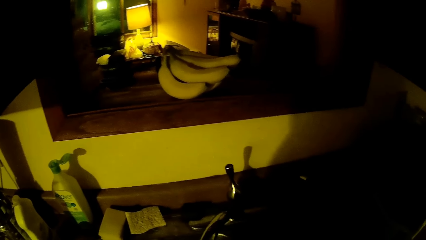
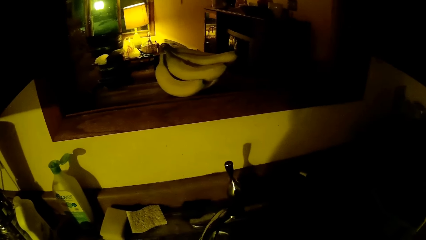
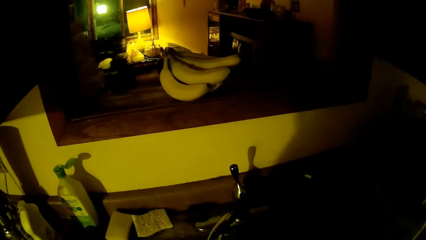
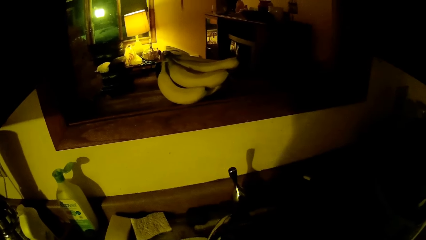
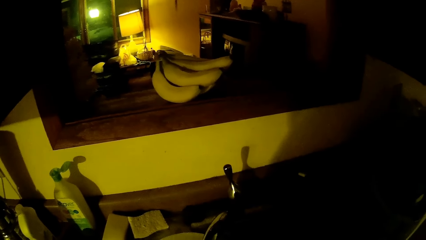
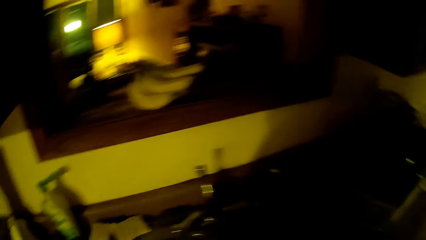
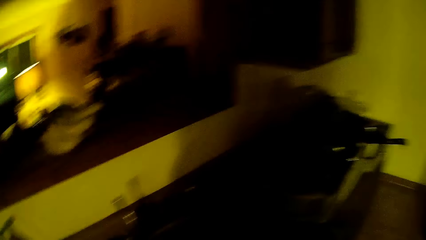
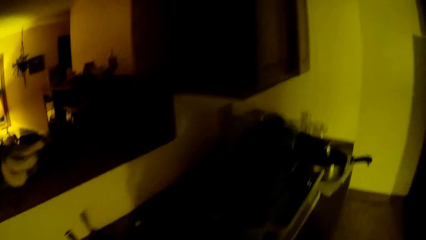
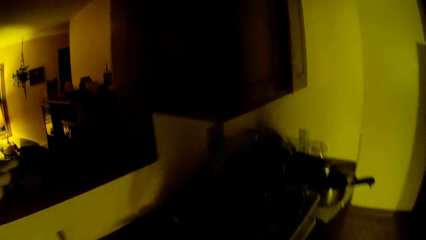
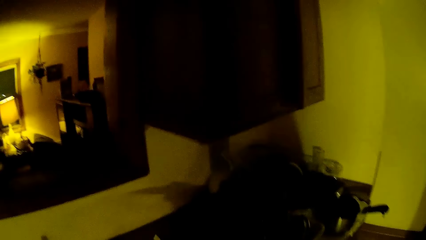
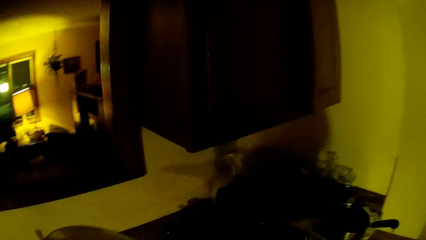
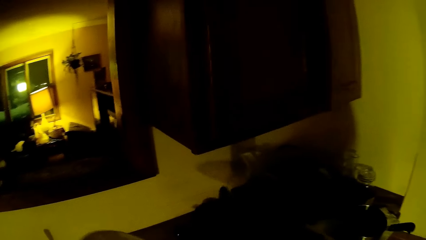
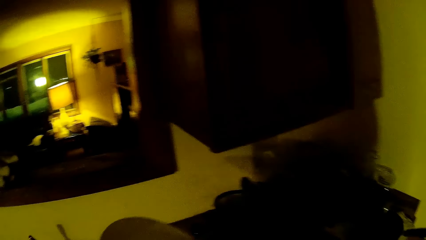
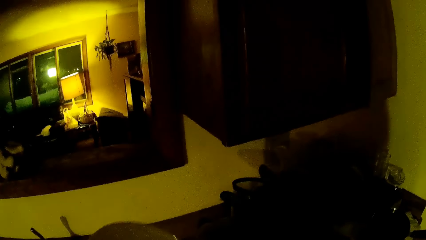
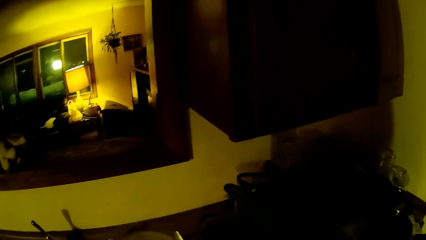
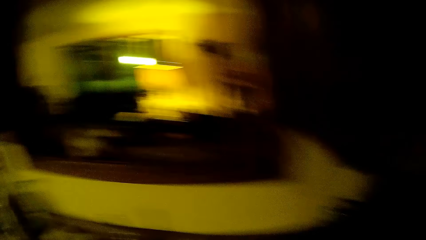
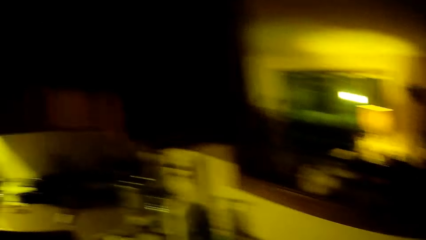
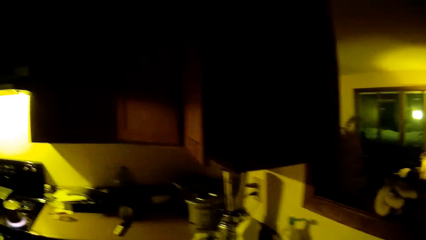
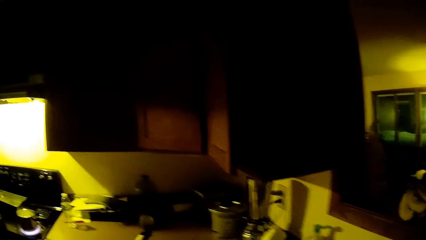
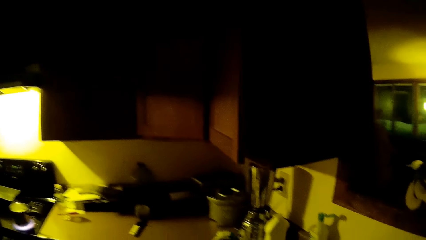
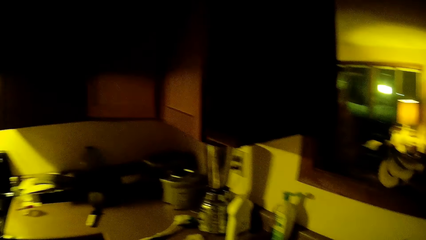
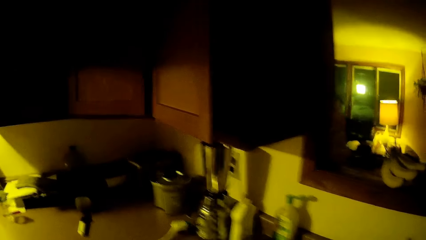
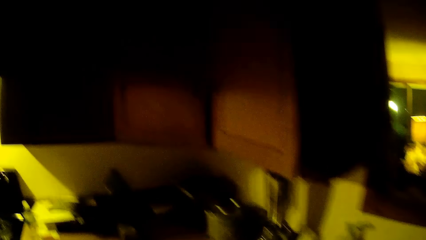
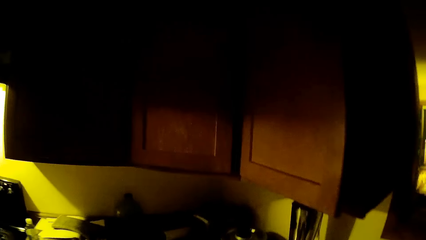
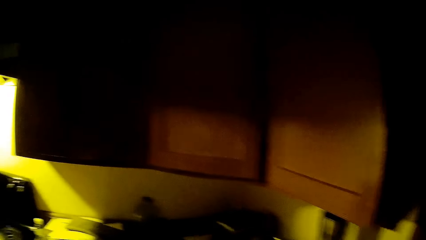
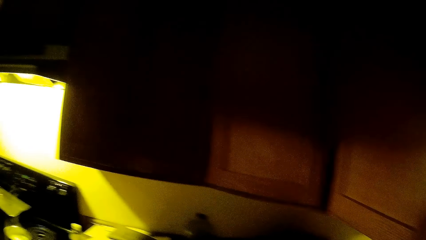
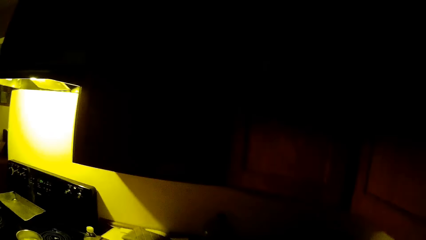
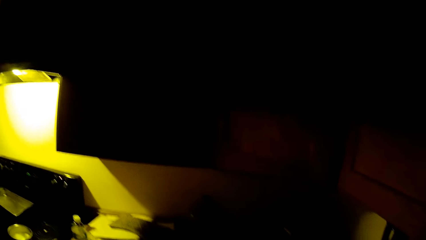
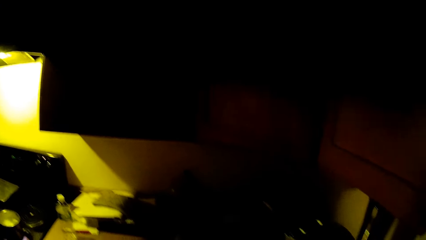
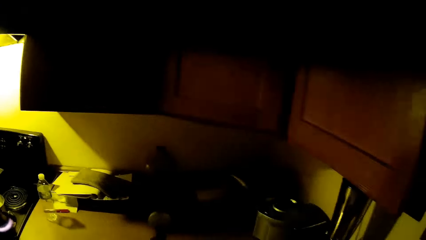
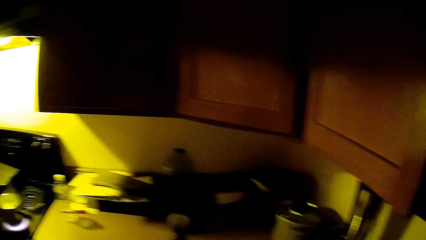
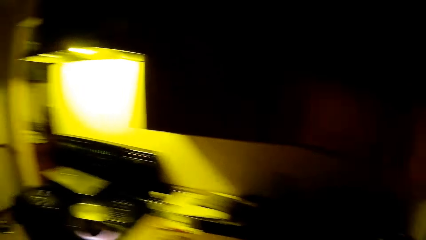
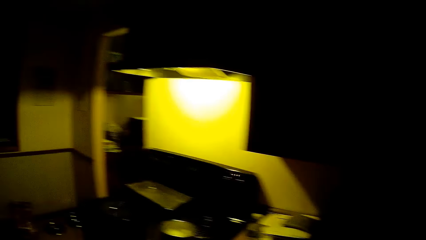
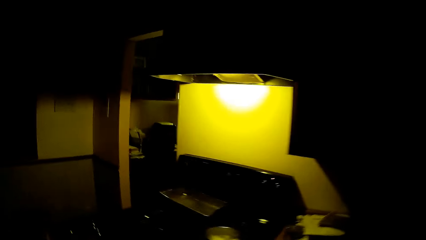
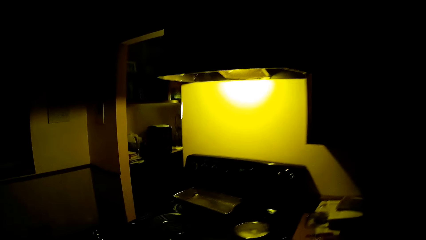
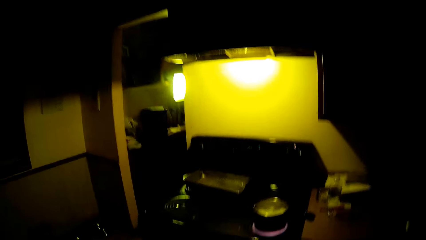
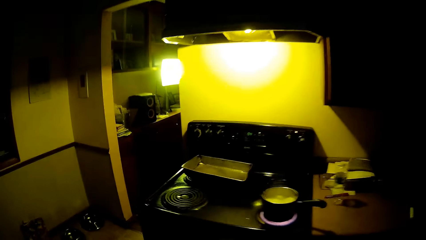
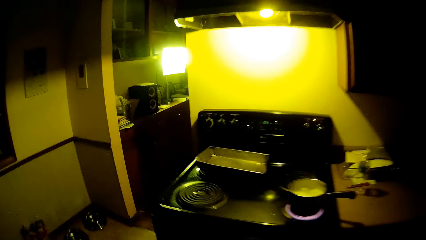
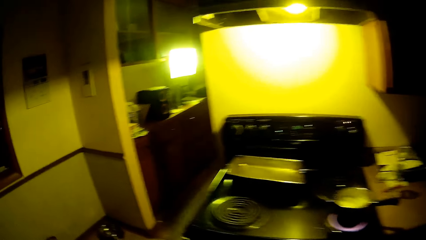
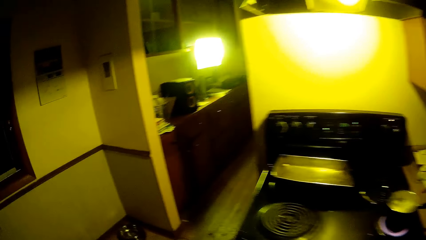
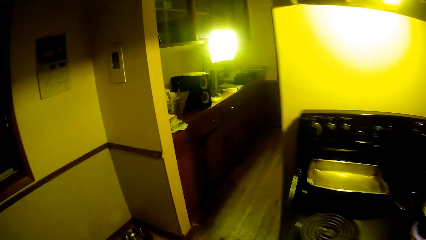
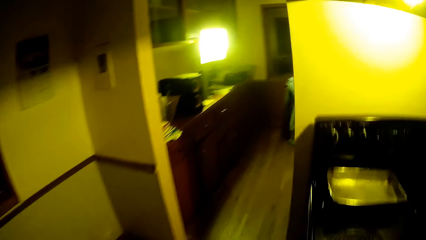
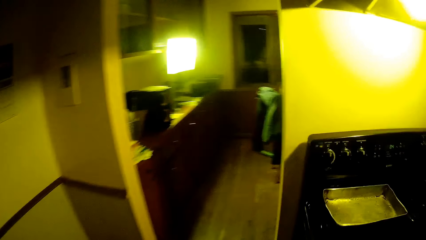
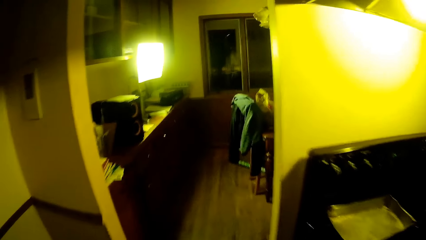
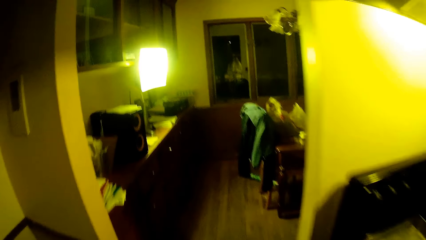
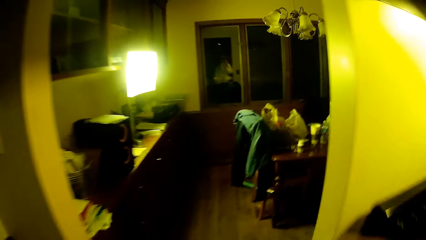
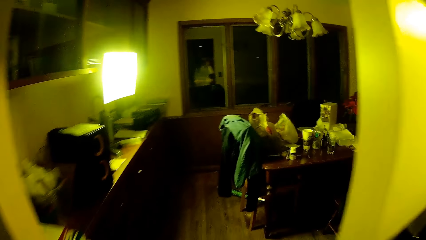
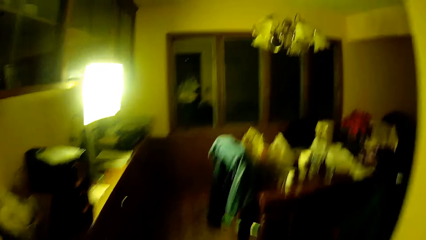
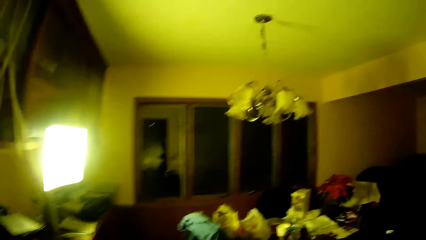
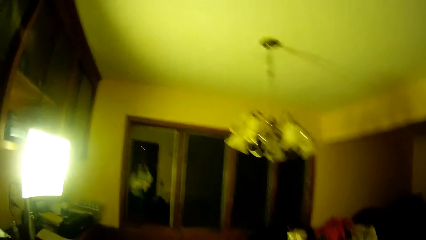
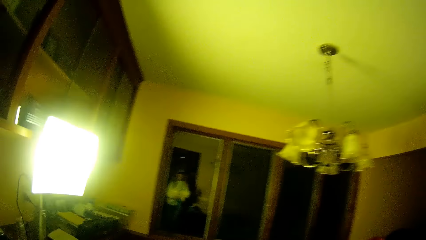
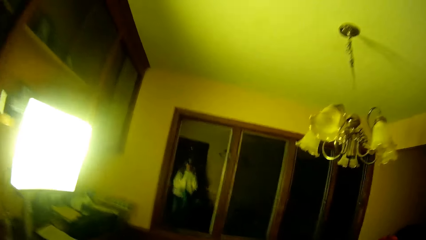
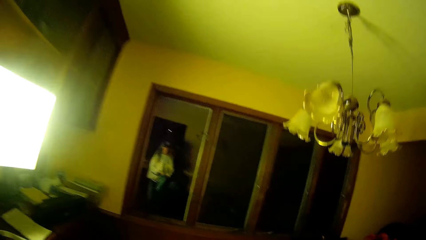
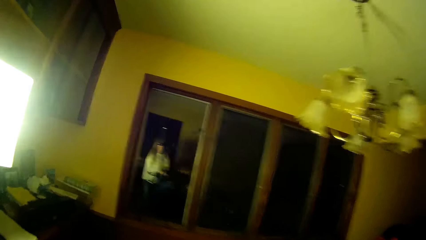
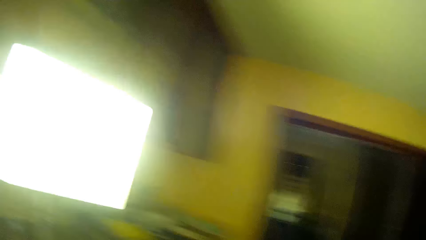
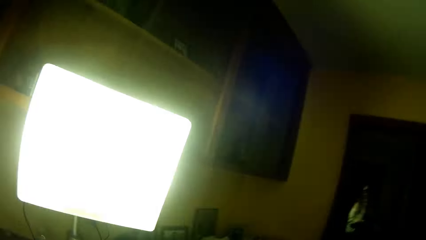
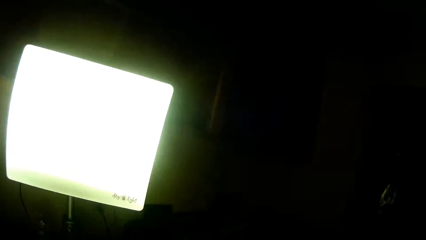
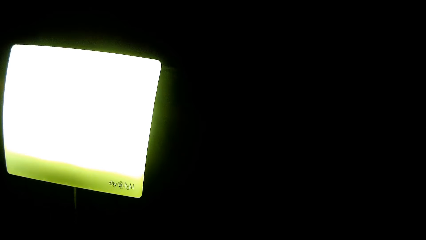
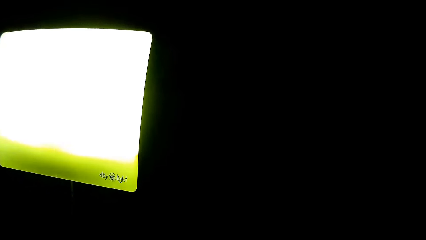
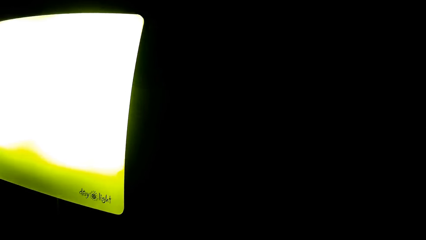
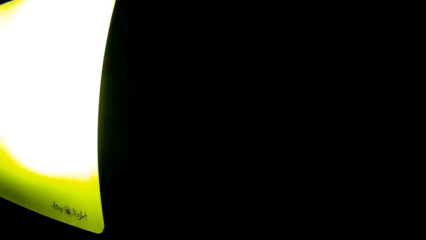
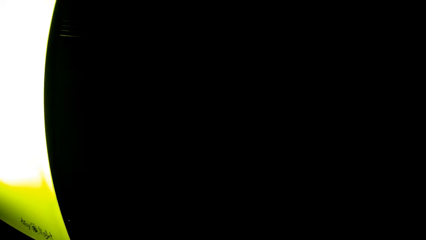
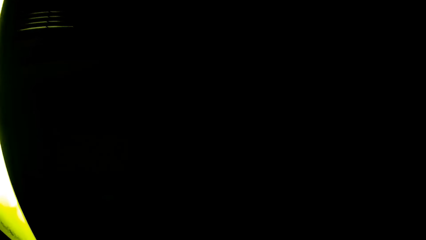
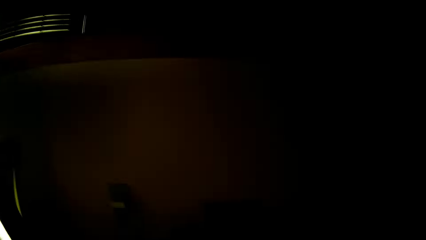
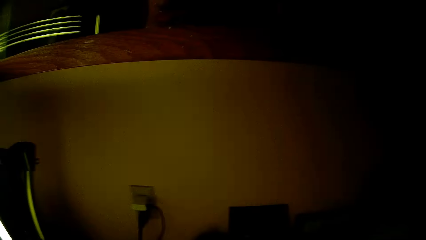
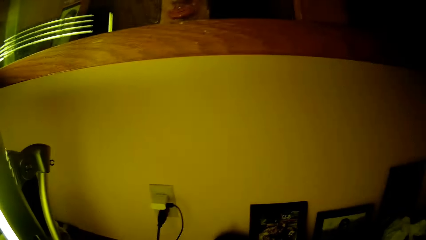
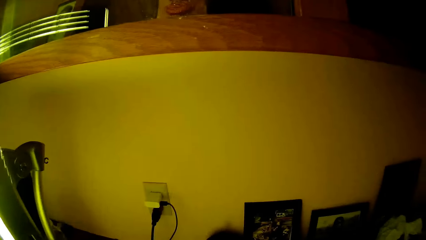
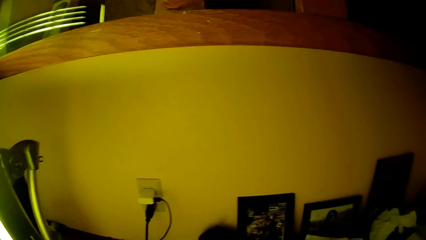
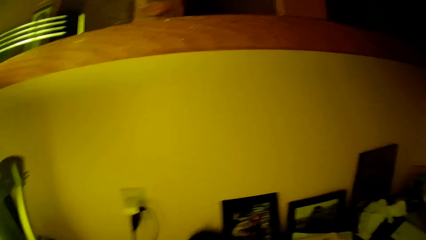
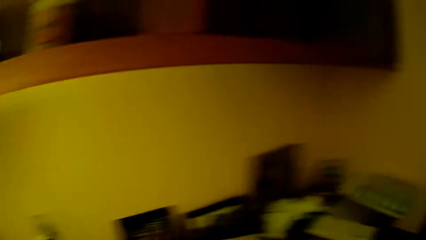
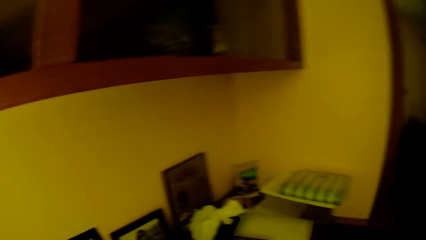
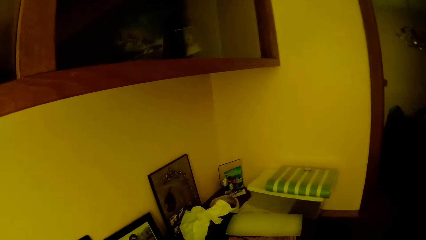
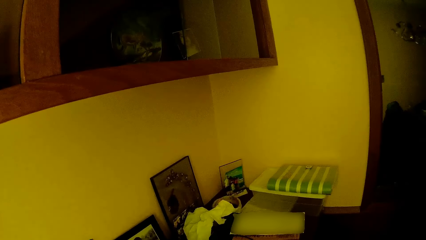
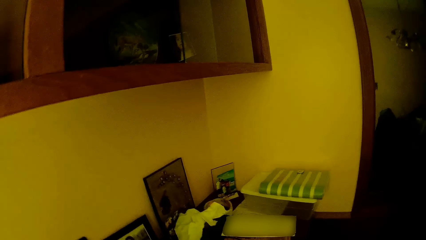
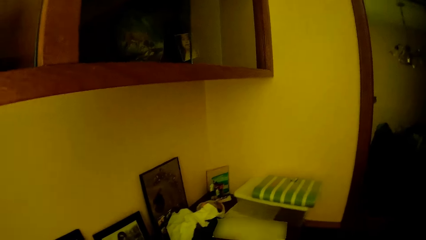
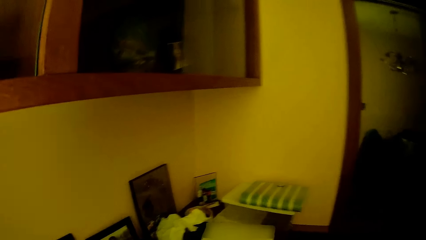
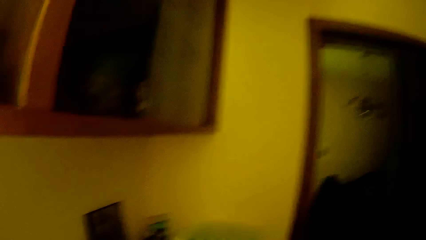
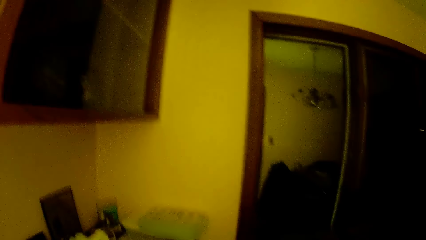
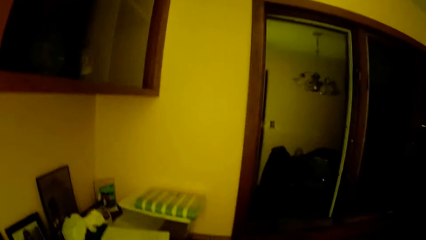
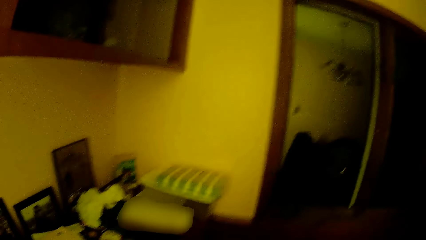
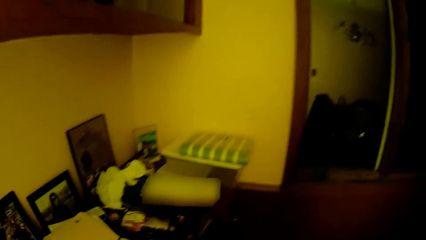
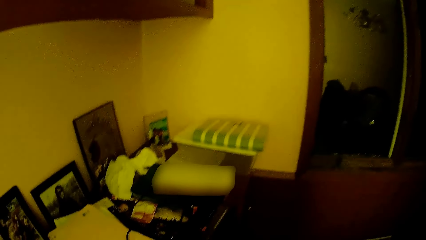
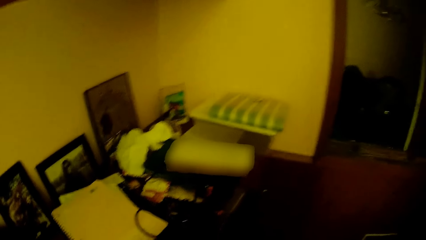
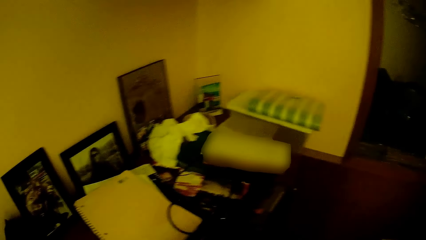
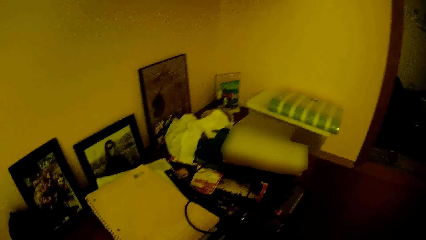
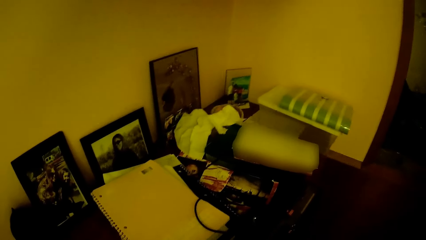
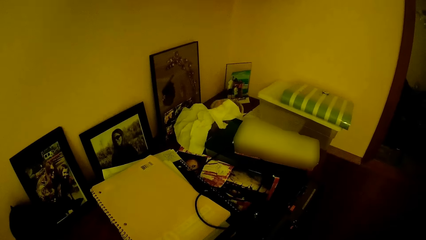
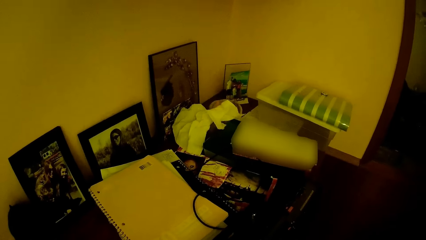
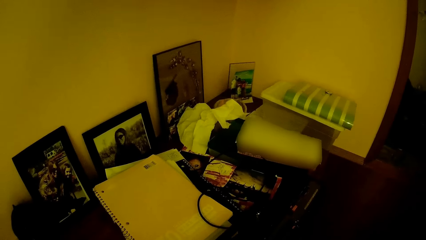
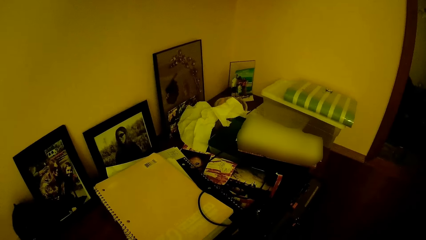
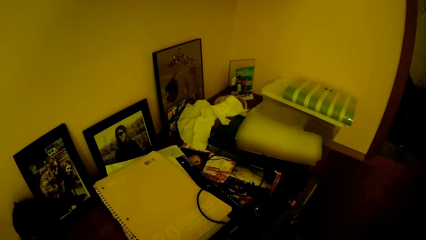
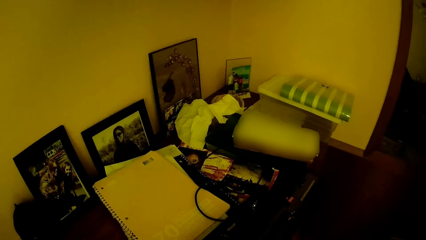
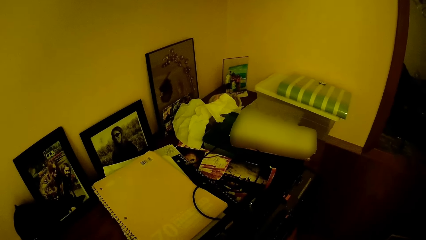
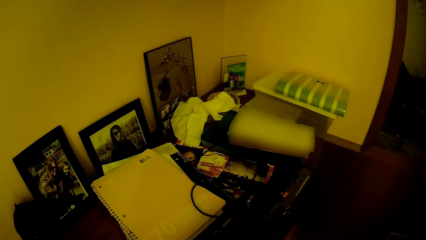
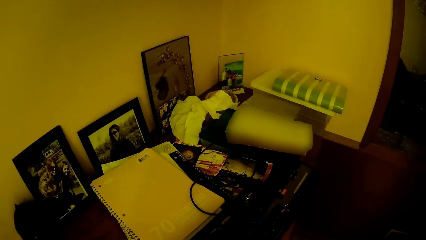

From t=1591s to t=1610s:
The camera wearer walks around. She touches a cup with her right hand. She walks into the dining room from the kitchen.
